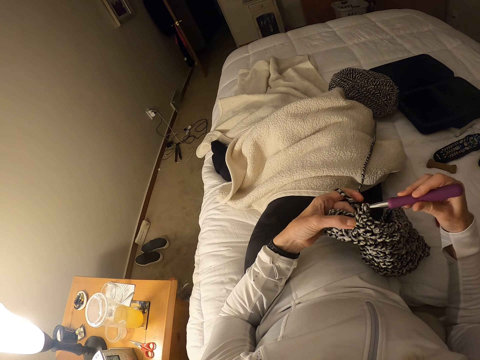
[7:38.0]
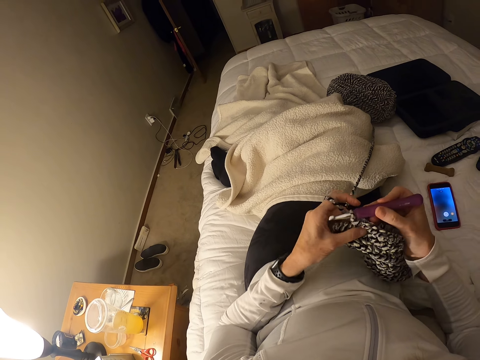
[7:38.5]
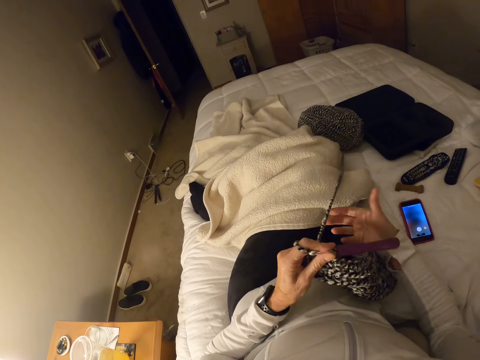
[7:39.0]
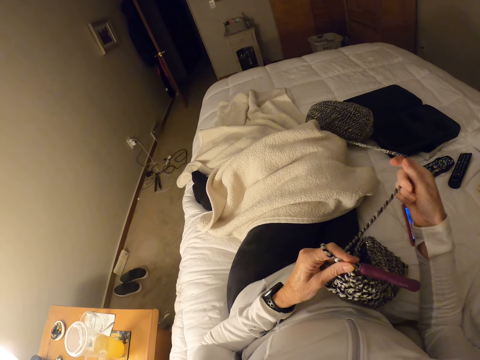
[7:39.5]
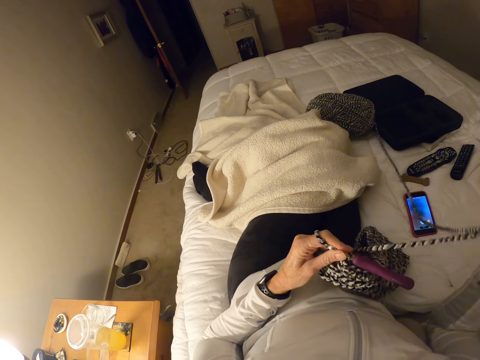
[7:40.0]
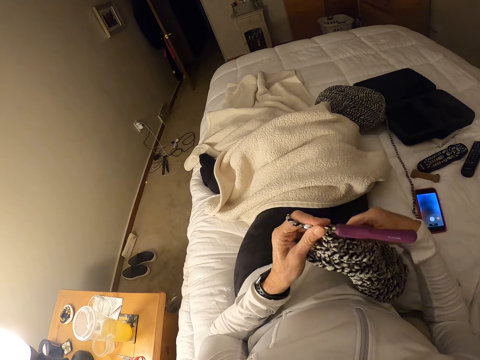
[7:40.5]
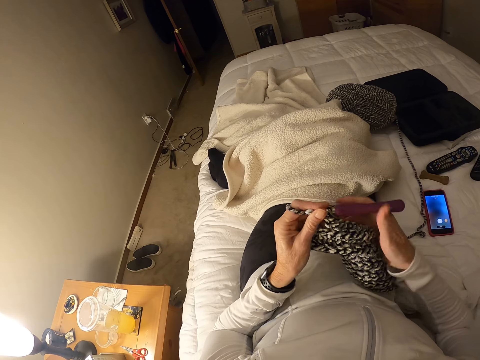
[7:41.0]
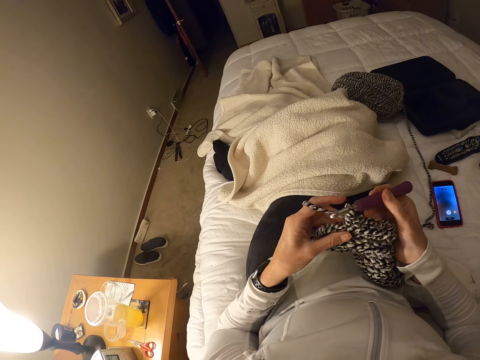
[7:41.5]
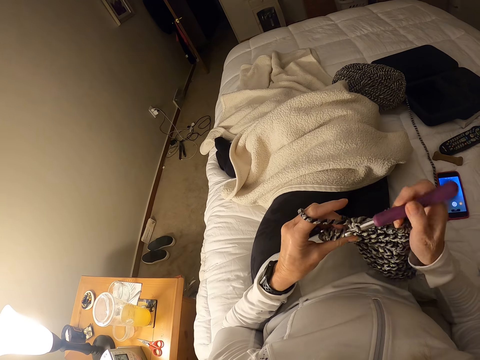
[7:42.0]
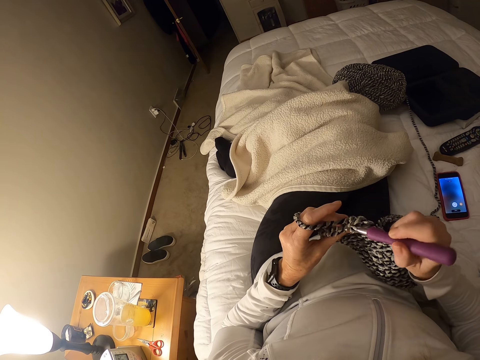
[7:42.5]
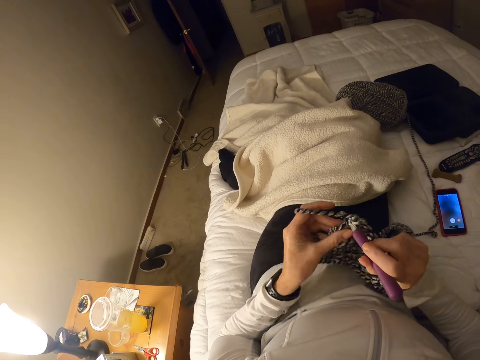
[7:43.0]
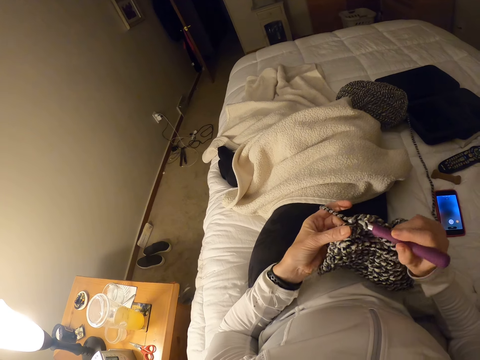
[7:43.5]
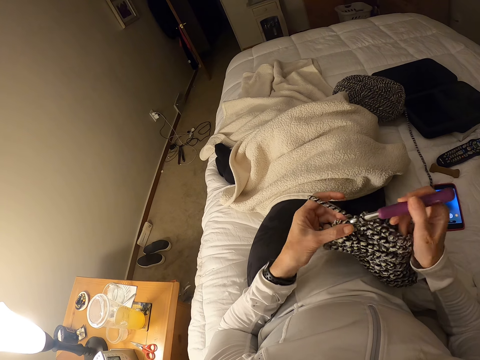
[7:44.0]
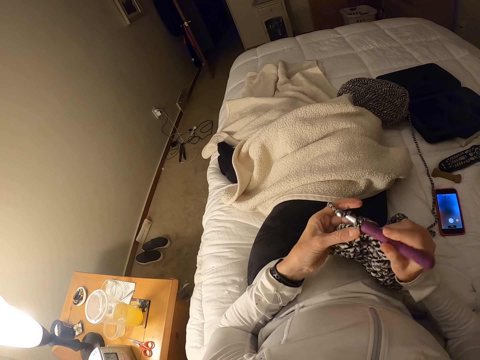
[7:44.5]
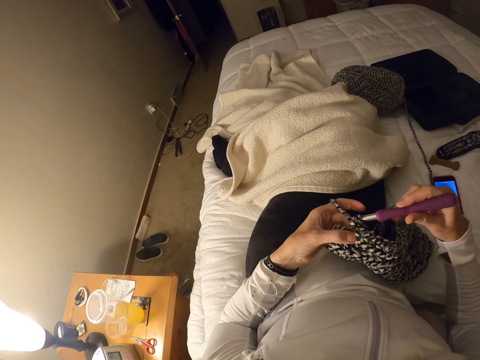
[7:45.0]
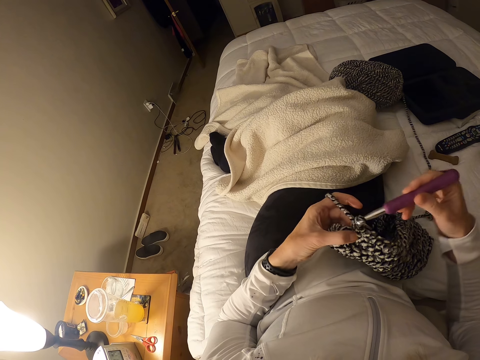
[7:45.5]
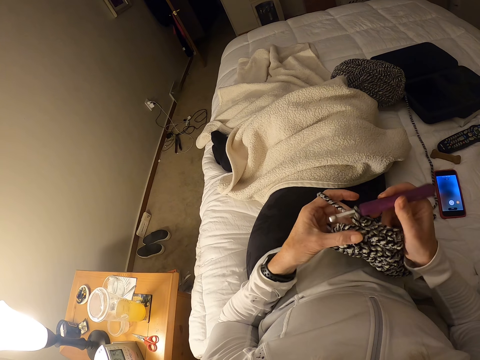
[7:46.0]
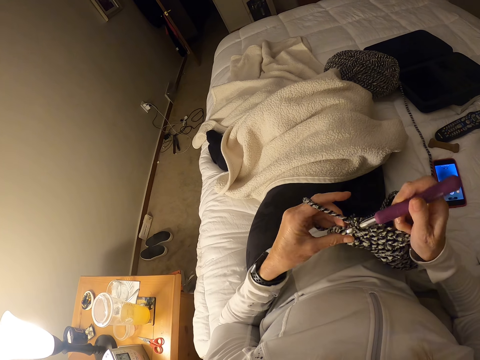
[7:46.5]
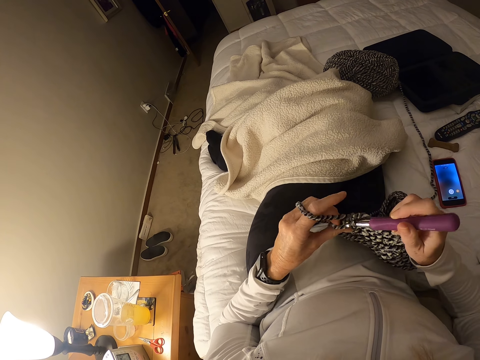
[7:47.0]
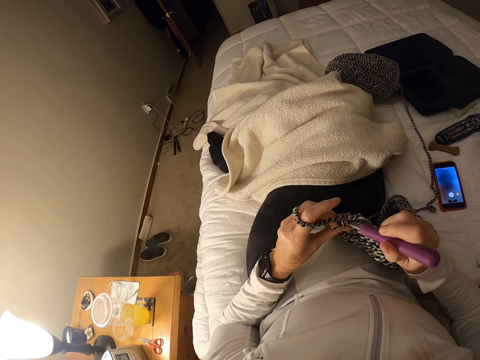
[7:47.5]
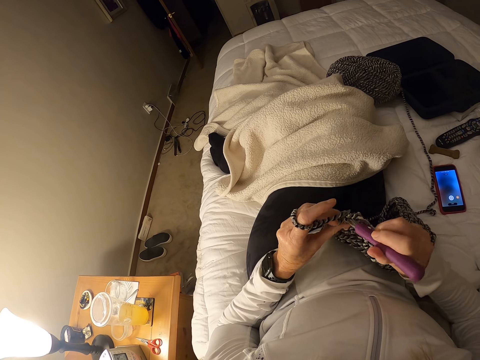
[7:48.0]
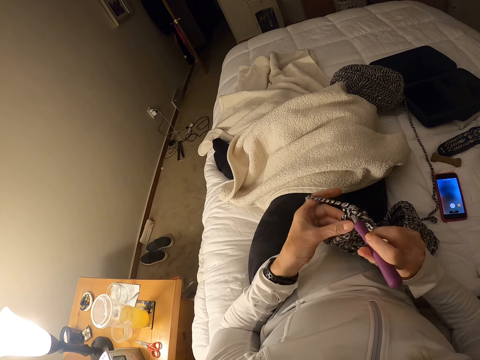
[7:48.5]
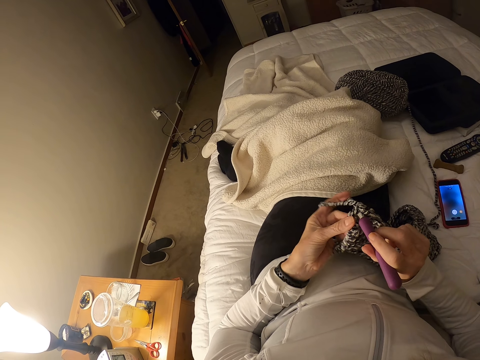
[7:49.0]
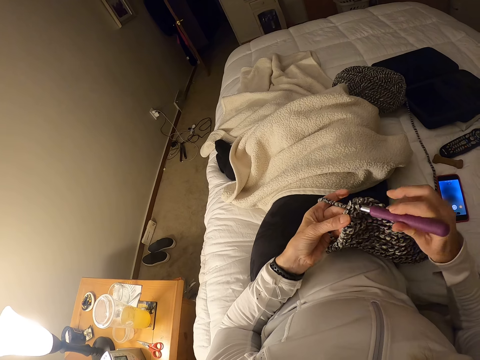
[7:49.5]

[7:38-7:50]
The camera wearer pulls the sewing thread. They knit with the thread.

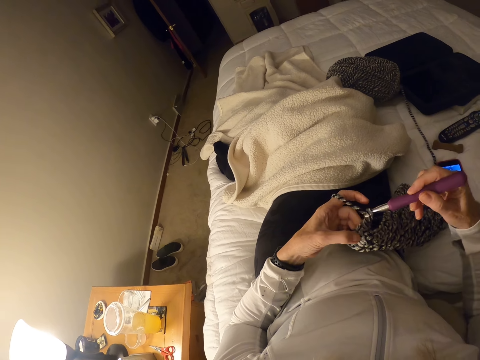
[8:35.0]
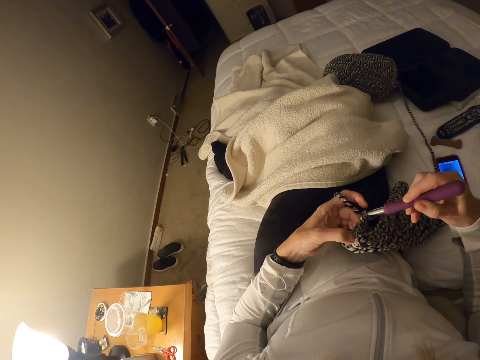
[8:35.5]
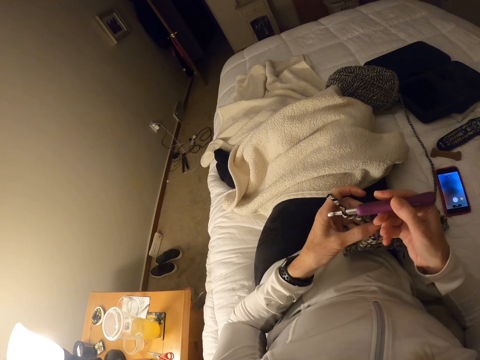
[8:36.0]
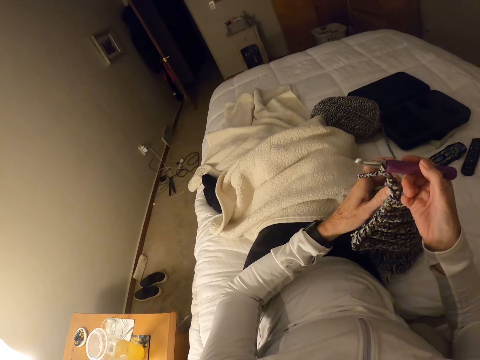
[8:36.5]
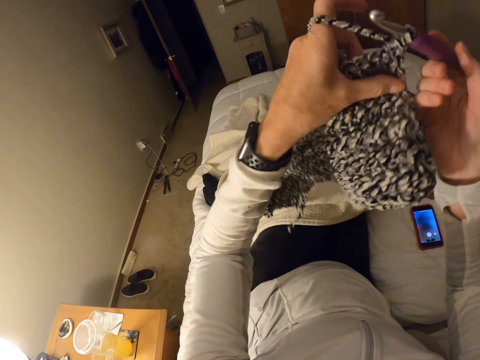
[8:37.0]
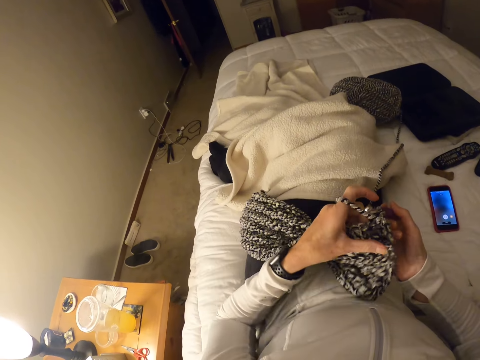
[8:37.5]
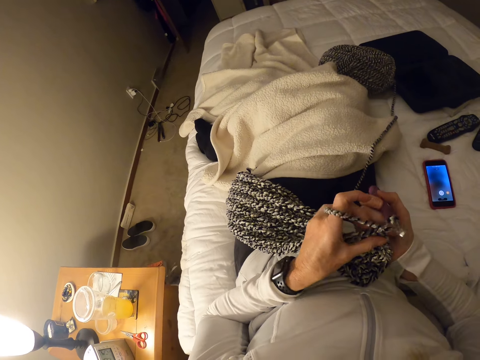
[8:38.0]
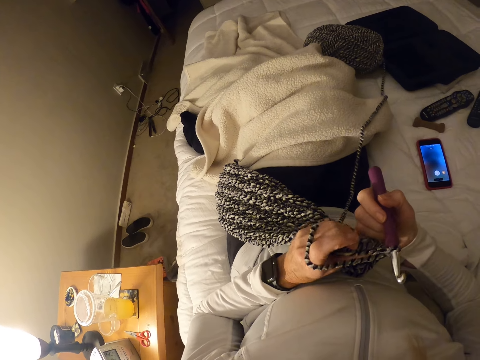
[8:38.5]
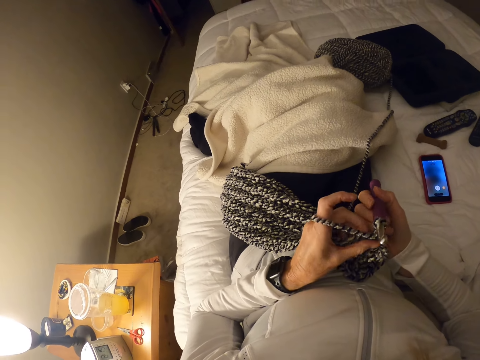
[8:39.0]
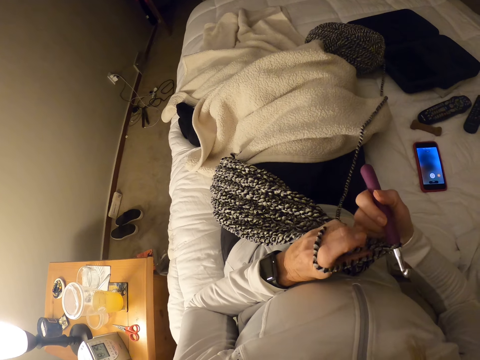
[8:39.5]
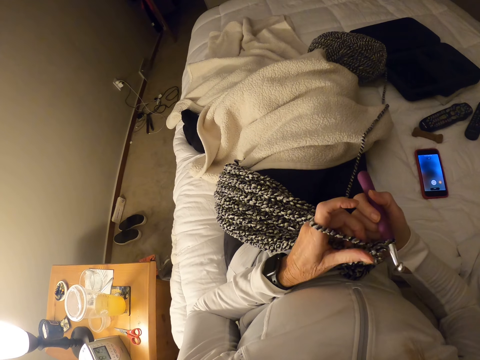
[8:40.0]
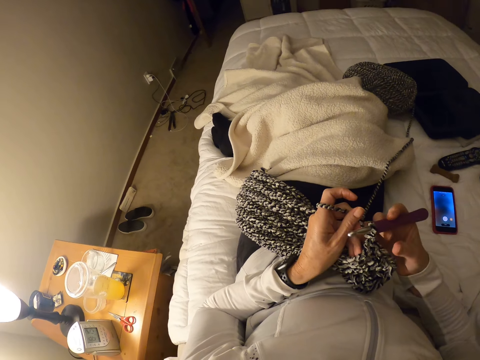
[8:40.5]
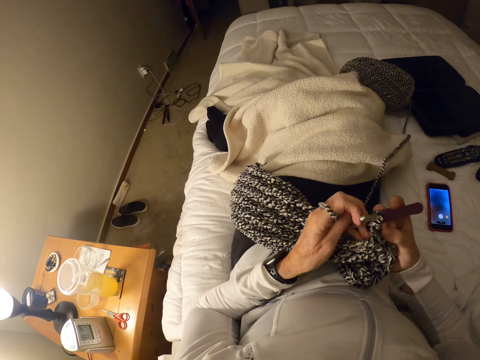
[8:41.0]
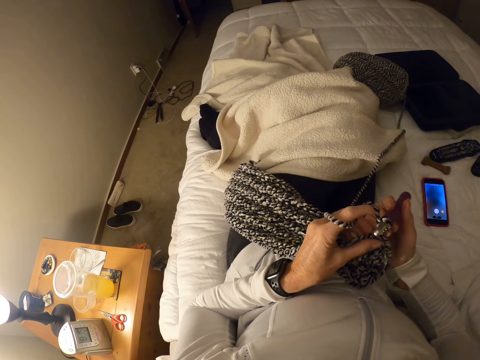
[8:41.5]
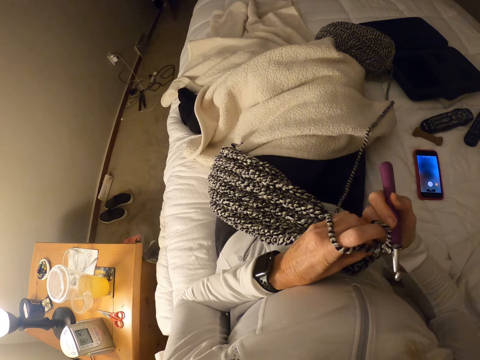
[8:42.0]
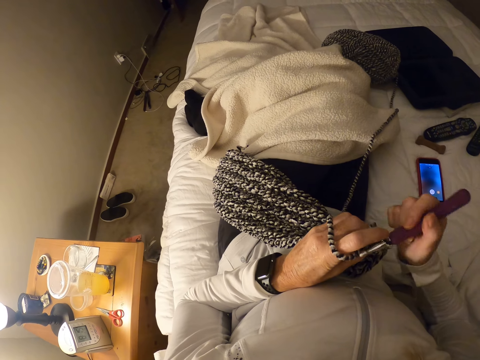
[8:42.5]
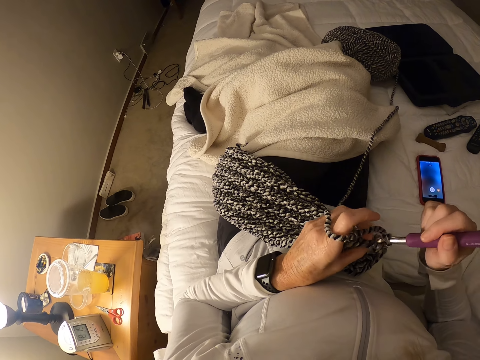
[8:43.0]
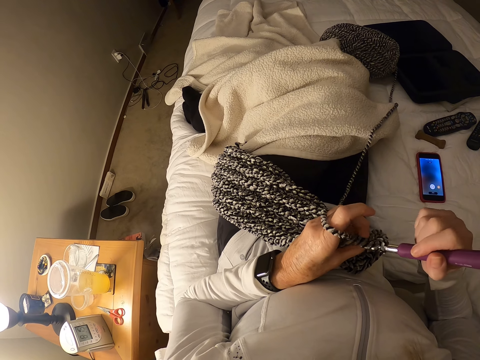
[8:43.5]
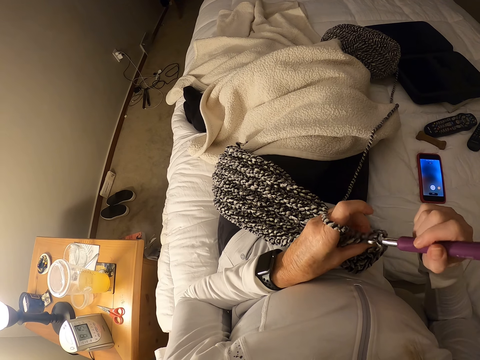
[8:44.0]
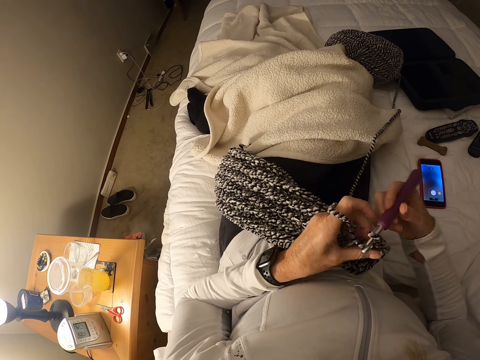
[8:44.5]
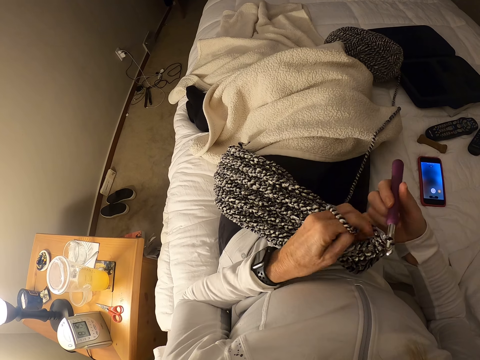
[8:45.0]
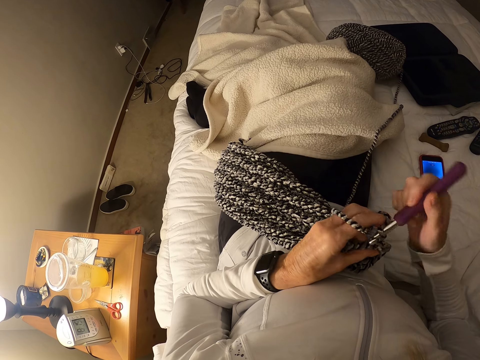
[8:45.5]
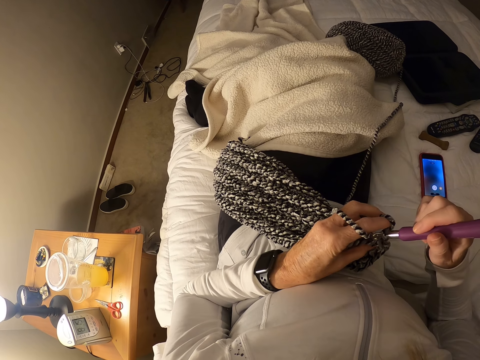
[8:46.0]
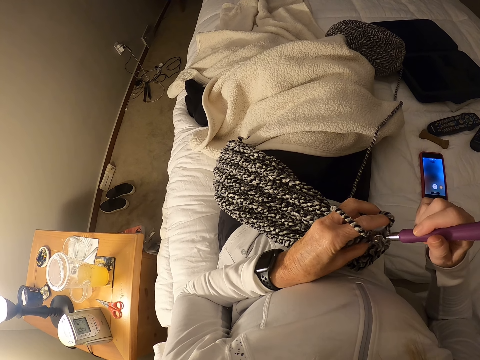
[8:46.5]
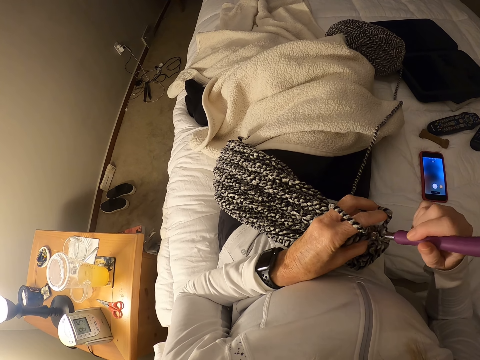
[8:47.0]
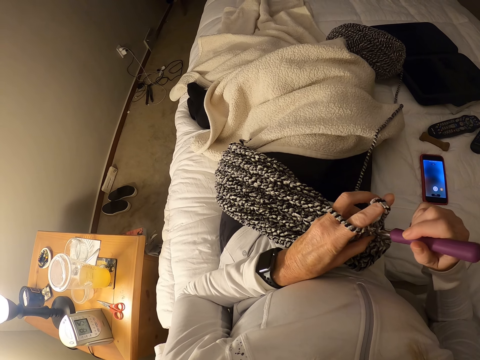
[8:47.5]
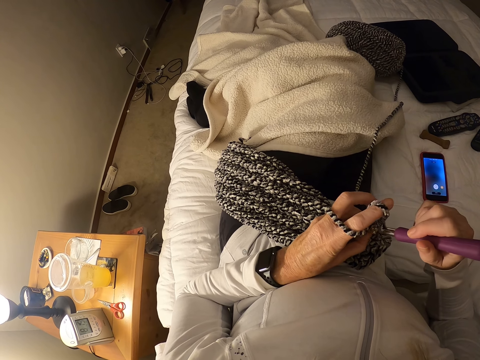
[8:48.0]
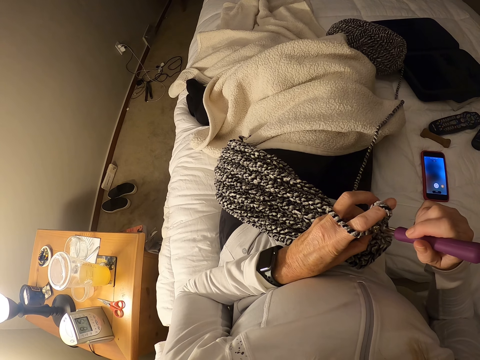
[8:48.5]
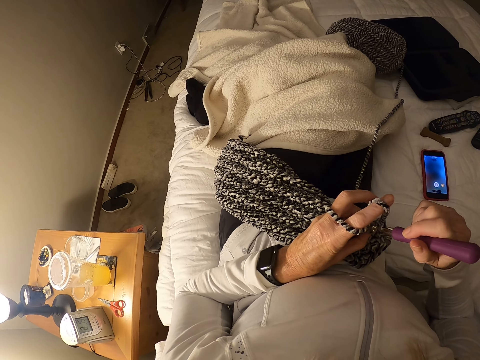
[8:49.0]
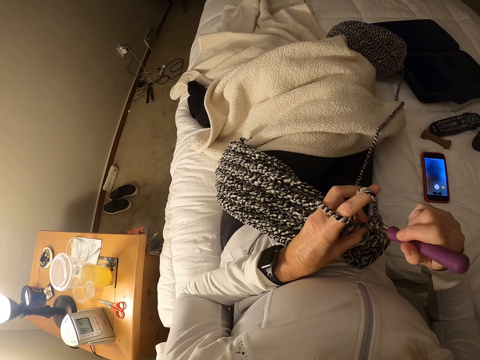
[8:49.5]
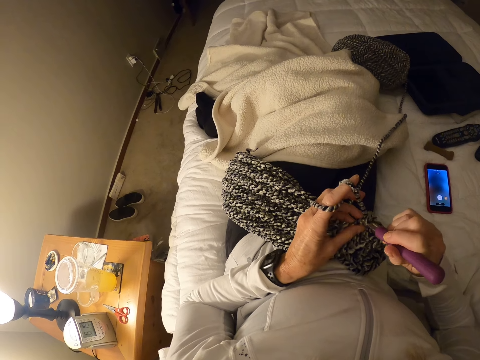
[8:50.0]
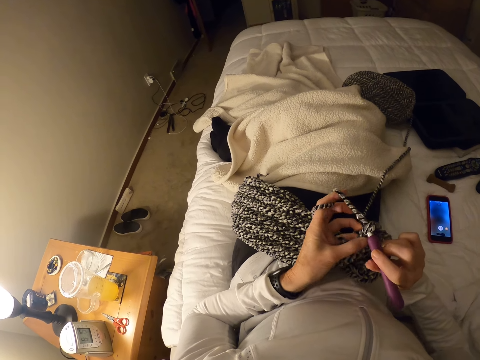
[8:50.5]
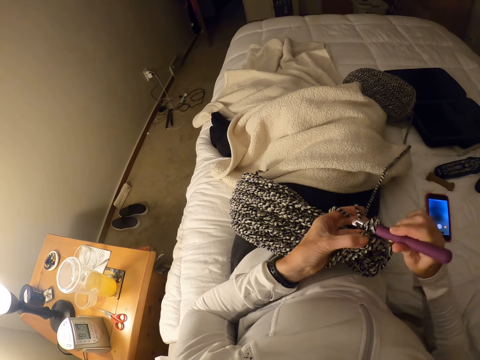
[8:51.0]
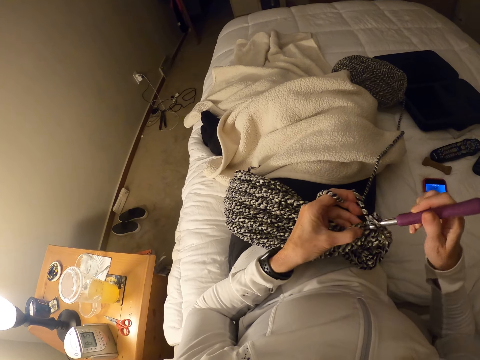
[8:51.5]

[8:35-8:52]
The camera wearer turns around the knitted thread.
